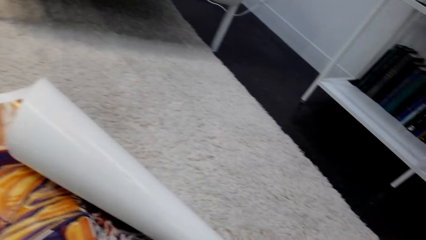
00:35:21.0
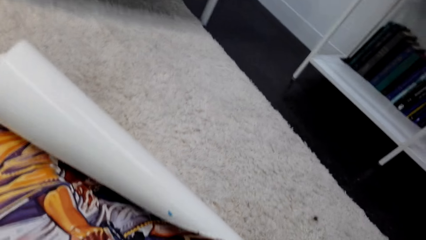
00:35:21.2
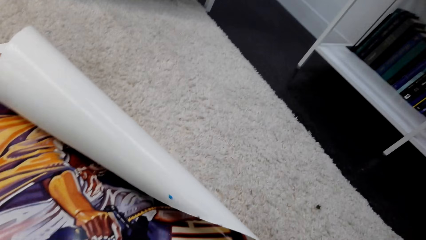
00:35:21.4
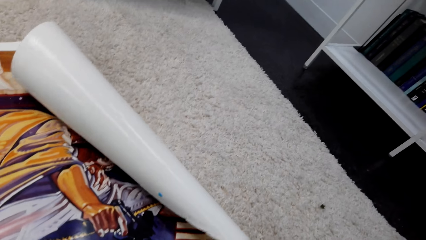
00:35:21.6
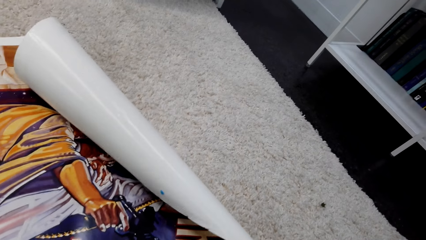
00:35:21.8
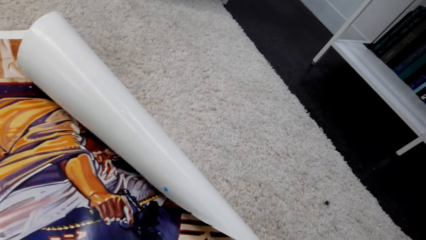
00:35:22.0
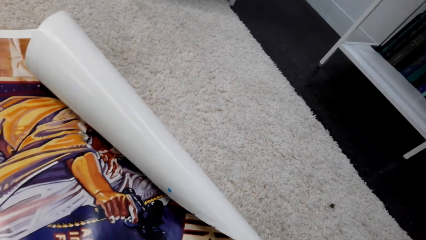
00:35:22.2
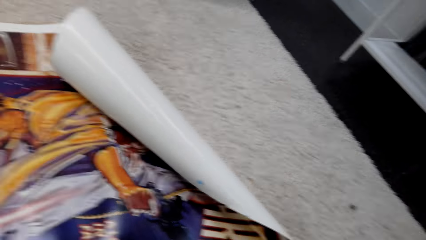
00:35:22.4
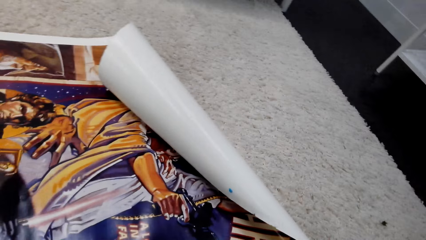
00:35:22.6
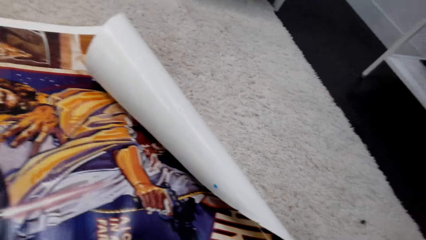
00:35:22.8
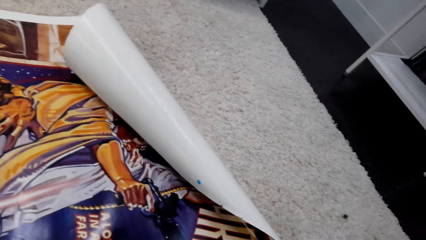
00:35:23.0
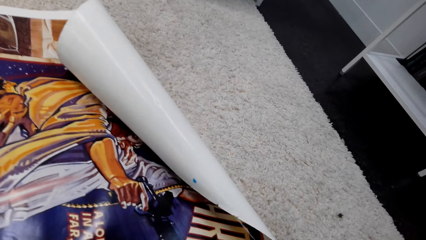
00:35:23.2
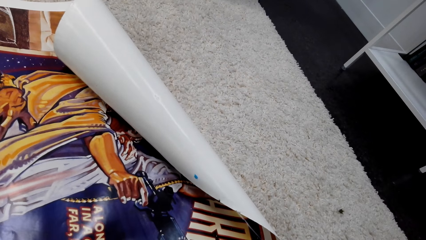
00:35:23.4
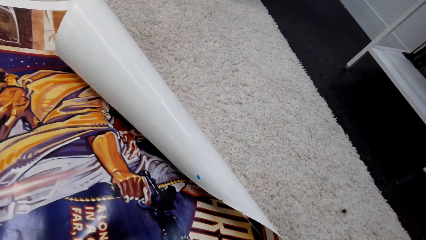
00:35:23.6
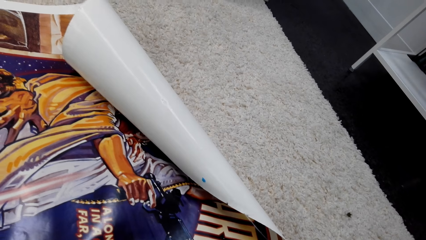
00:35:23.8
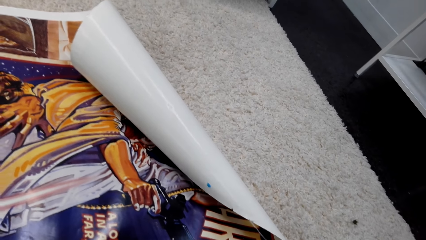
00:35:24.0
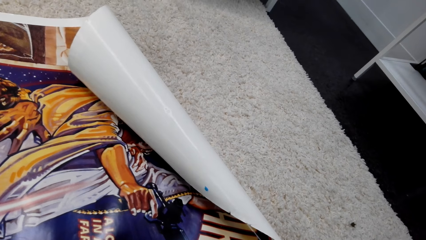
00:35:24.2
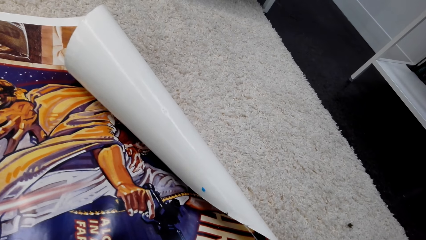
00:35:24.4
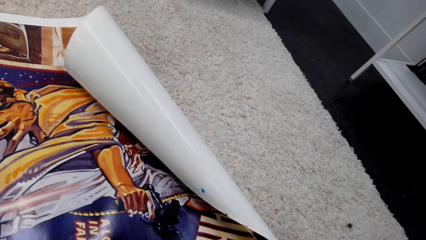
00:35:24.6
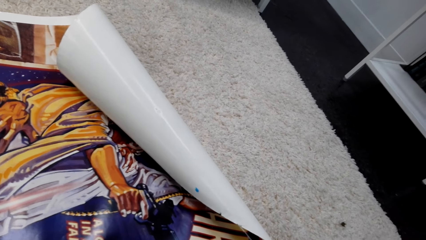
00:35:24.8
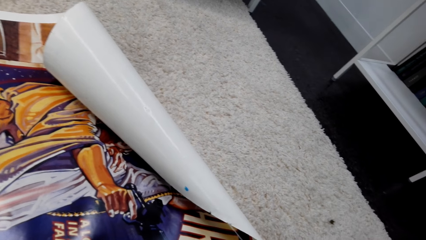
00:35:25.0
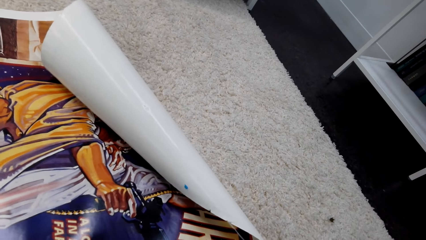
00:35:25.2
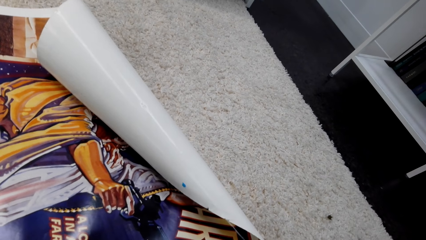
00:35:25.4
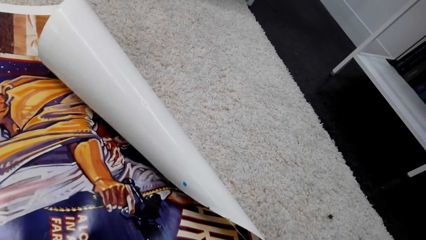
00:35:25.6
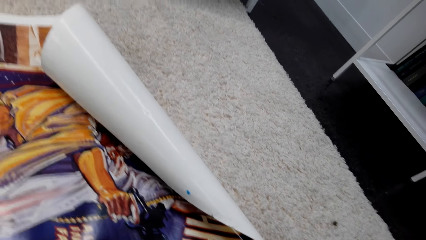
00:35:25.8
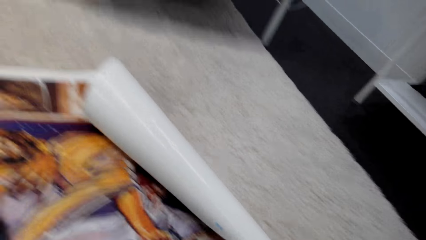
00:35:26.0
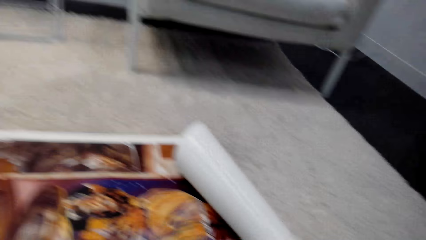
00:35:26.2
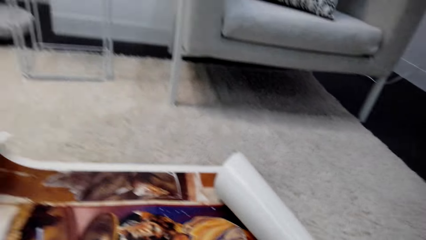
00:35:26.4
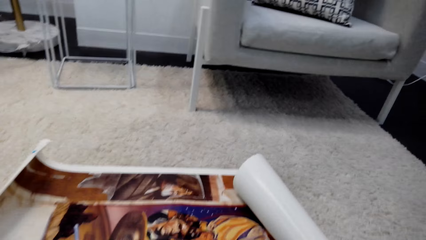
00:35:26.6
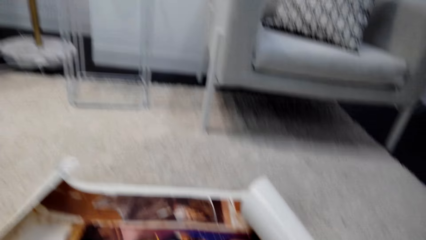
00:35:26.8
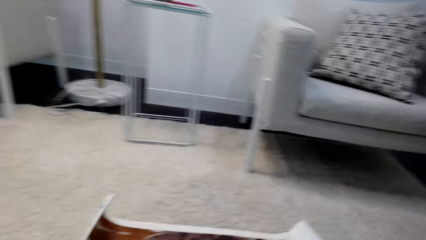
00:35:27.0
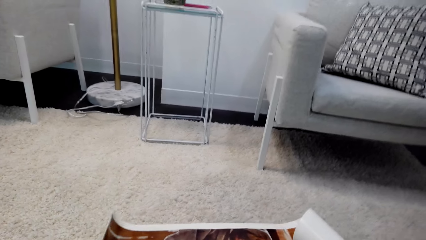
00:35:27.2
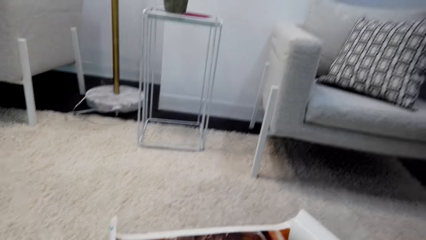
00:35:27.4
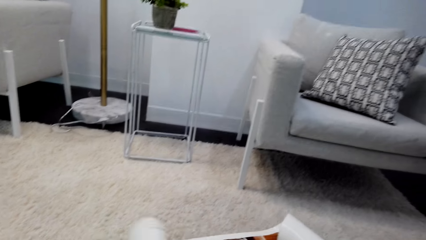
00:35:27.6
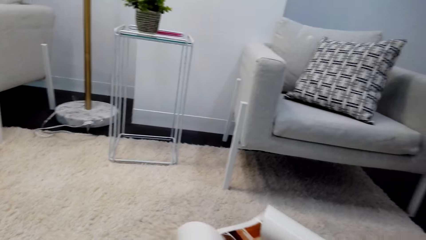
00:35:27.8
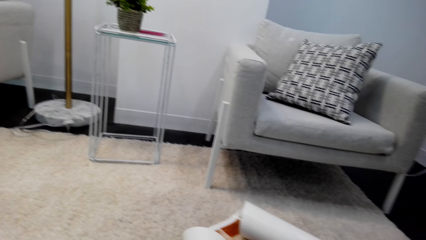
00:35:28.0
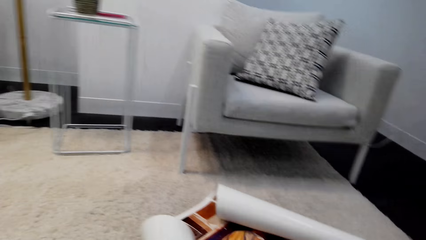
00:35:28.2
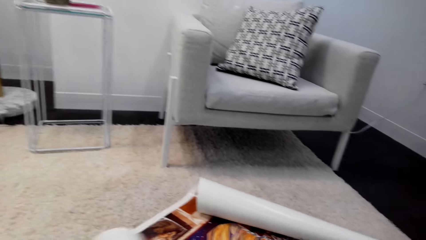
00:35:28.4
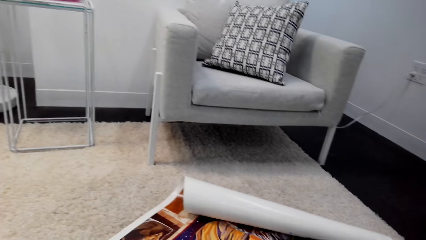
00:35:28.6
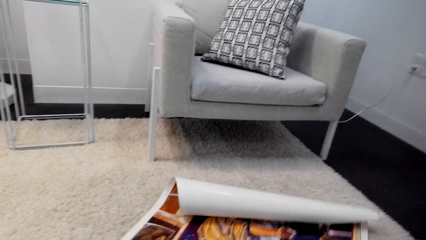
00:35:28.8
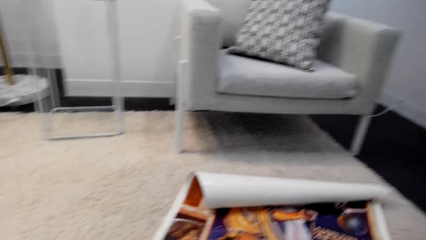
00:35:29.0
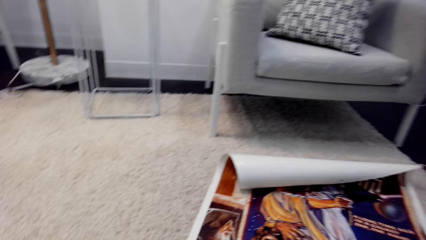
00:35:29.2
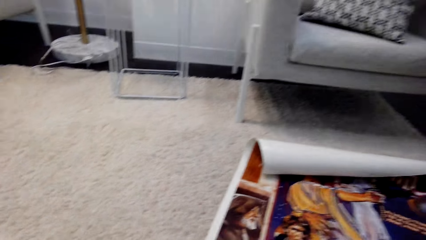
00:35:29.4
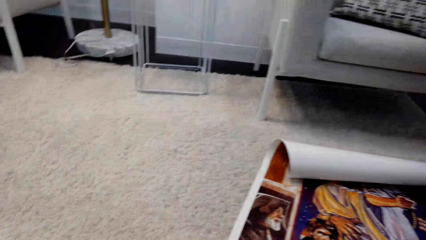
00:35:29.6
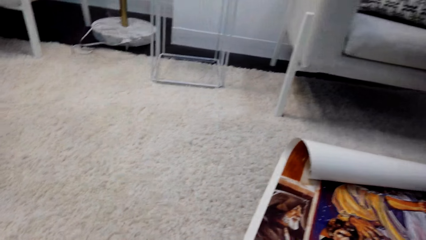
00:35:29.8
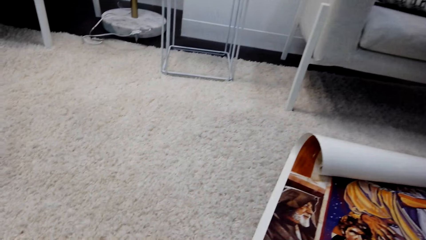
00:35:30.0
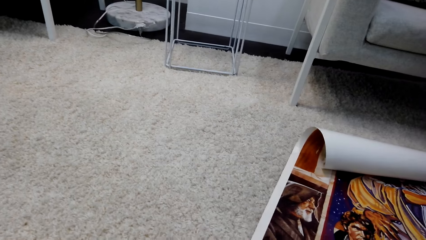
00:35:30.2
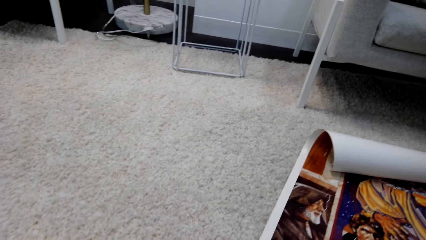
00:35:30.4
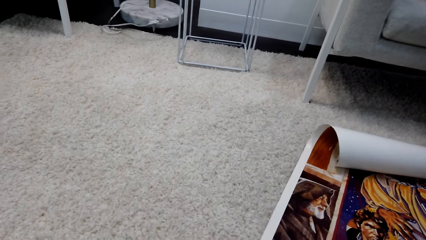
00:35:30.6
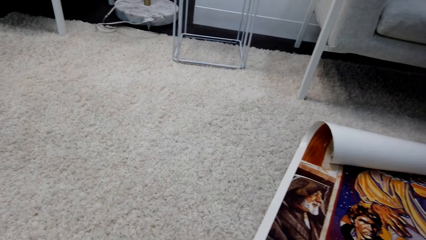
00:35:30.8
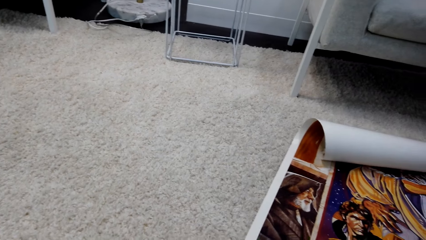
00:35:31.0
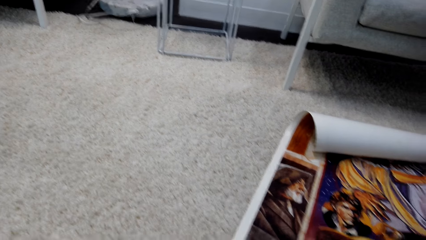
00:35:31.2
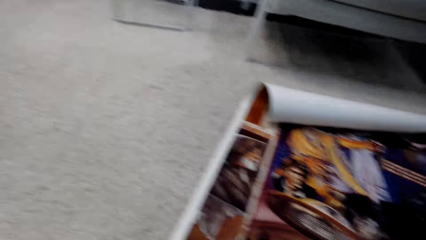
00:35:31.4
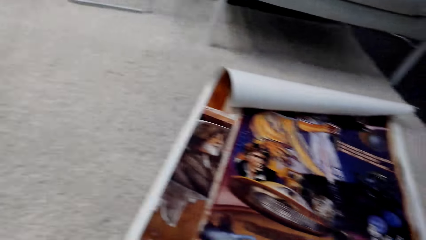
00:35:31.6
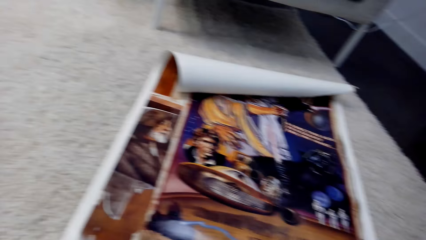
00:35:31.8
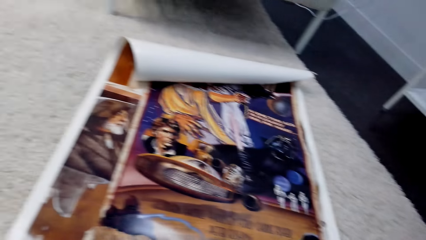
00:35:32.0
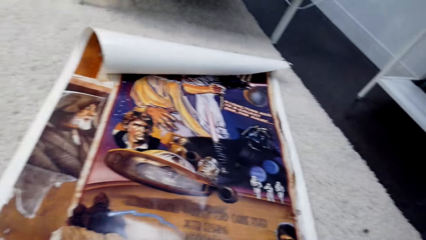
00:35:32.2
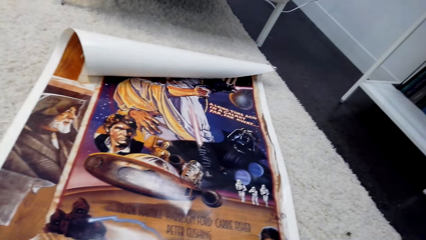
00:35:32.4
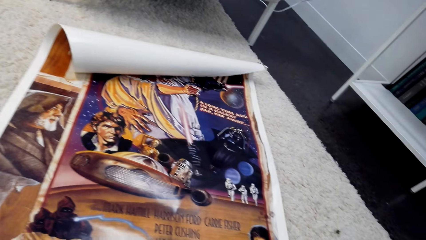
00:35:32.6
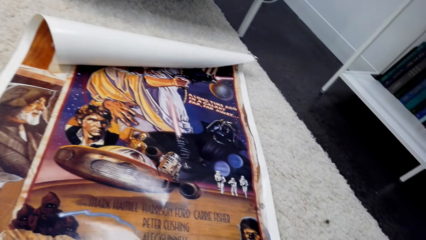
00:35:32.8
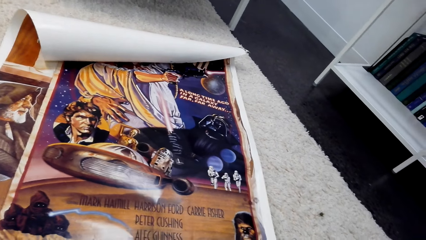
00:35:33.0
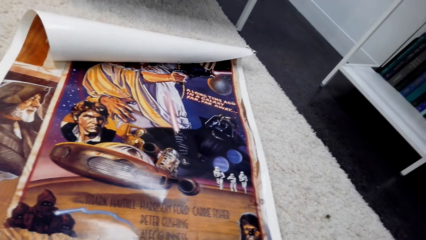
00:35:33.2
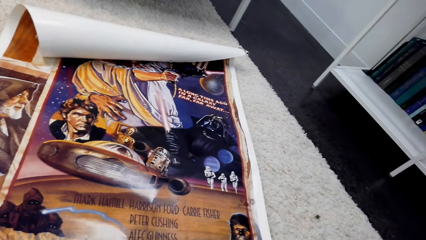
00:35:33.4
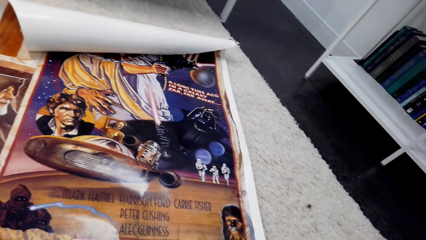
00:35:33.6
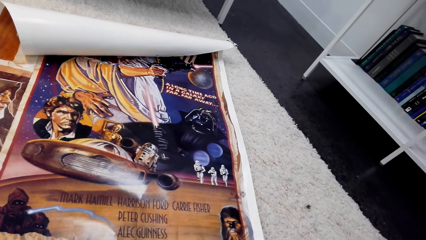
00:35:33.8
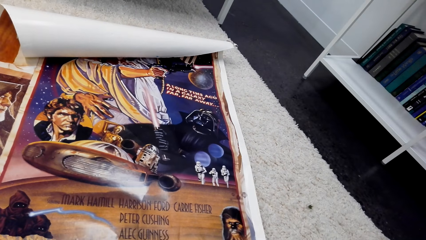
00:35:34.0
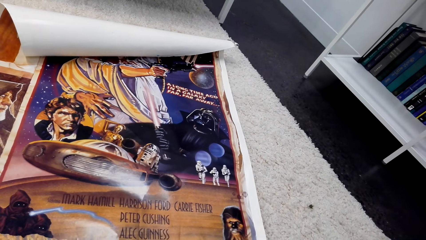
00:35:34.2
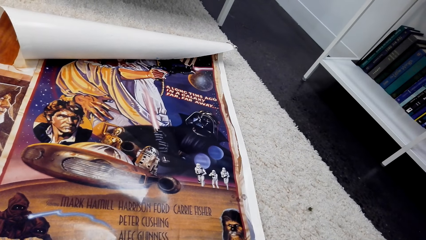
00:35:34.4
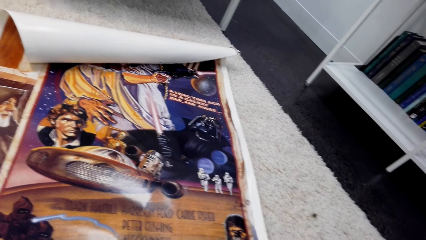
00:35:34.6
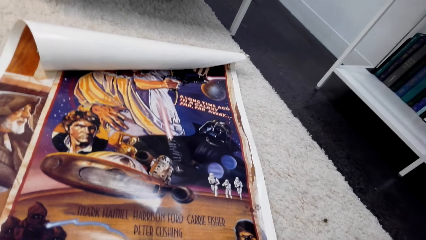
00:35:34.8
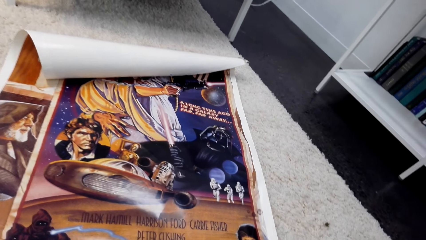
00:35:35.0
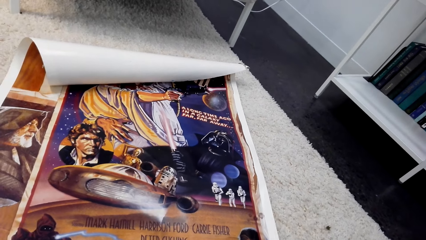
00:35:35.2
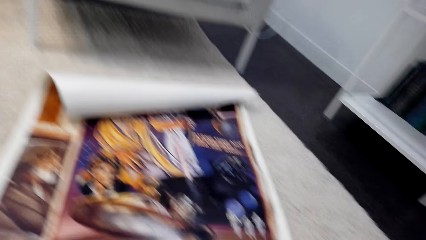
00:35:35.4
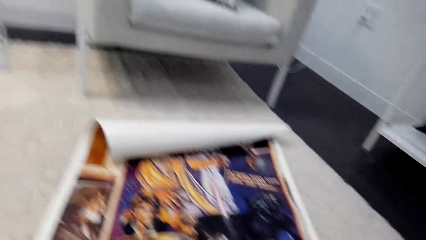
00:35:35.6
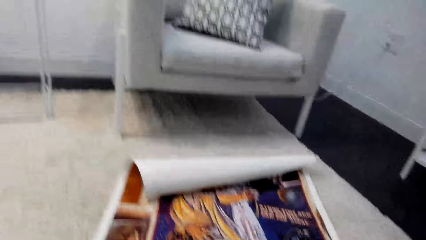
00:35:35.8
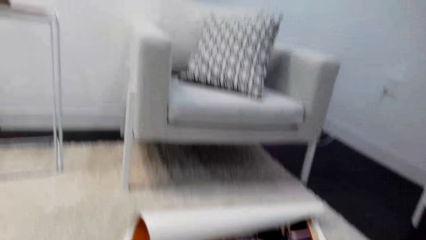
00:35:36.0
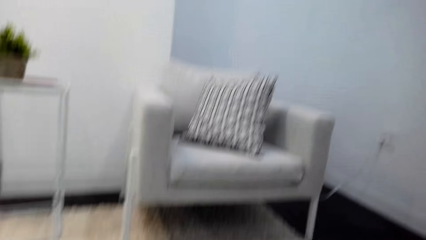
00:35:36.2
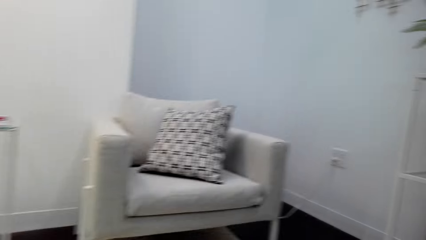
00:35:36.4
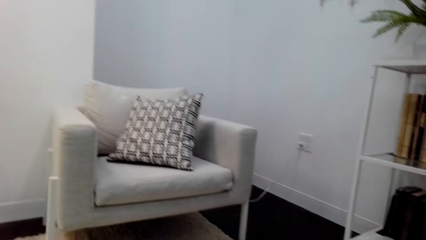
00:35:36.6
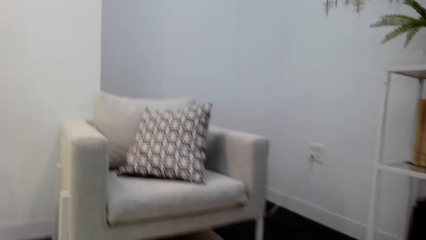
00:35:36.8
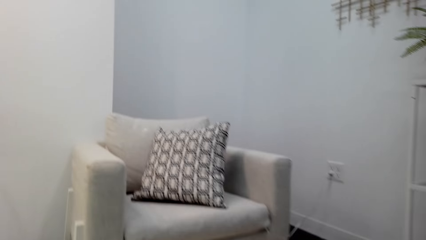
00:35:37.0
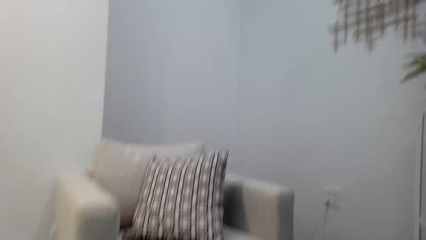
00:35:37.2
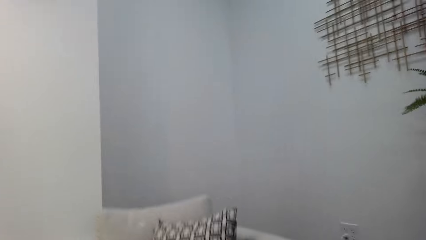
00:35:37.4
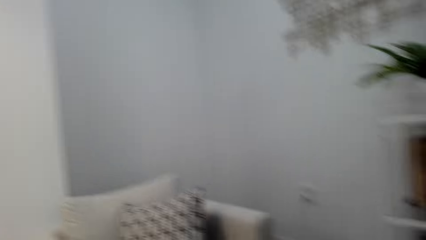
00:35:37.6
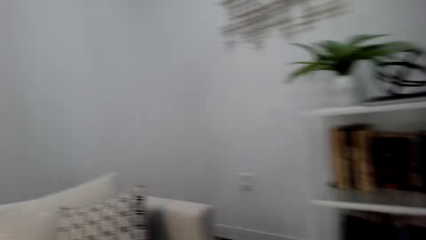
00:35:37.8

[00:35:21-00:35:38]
The camera wearer turns around. They hold a sticker on the carpet. They turn around. They fold the tape measure. They hold the sticker on the carpet. They turn the paper. They turn around. They measure the paper with the tape measure. They hold the sticker on the carpet. They turn around.
